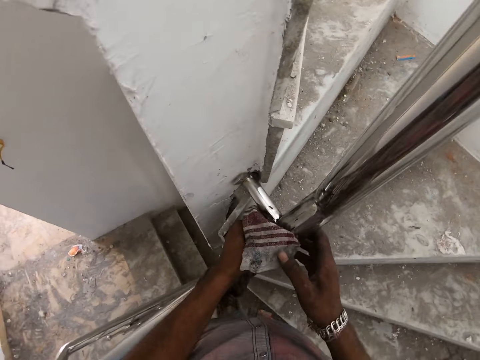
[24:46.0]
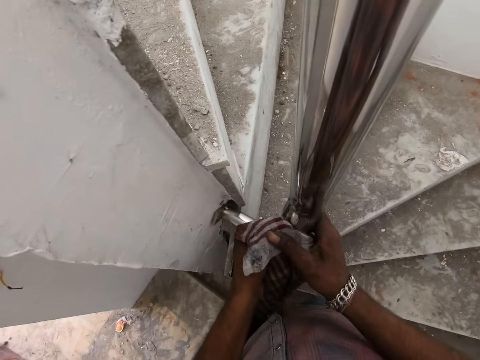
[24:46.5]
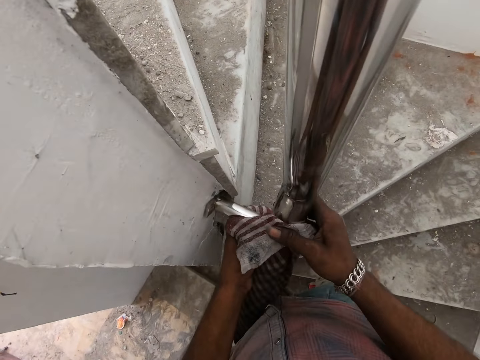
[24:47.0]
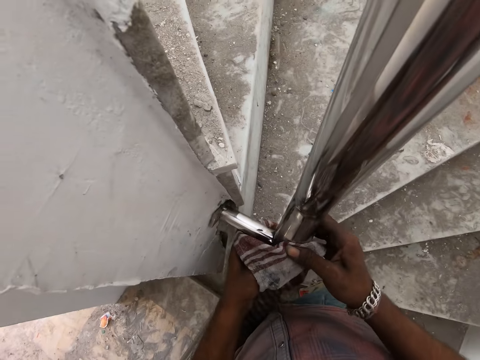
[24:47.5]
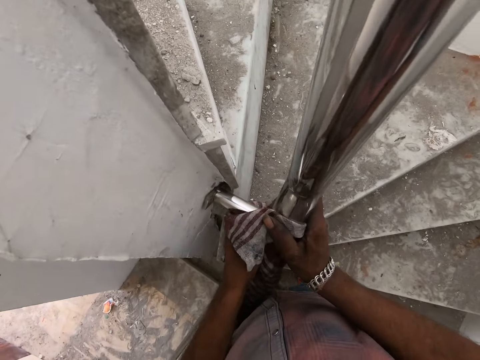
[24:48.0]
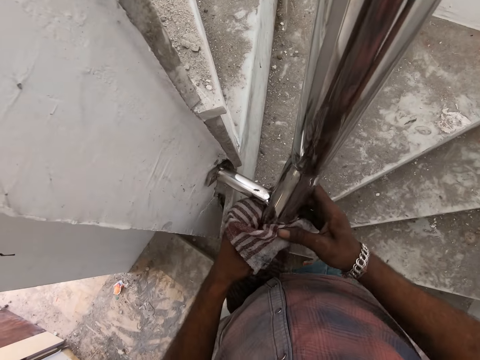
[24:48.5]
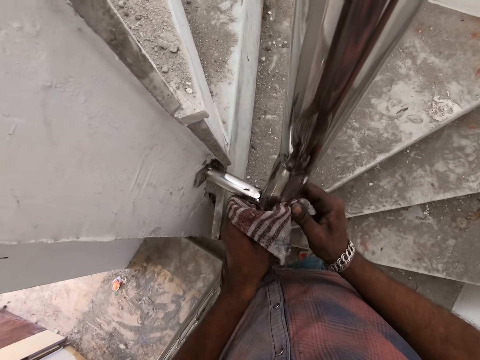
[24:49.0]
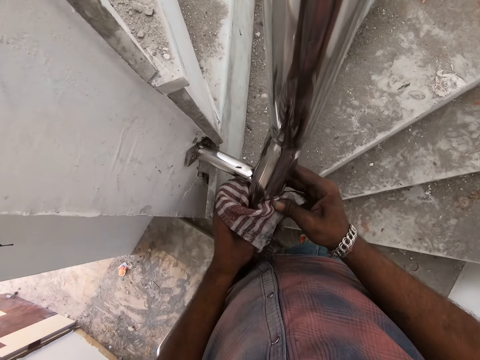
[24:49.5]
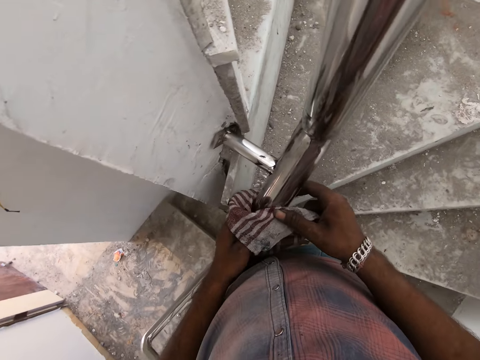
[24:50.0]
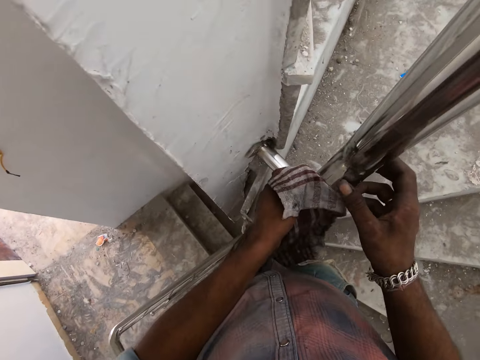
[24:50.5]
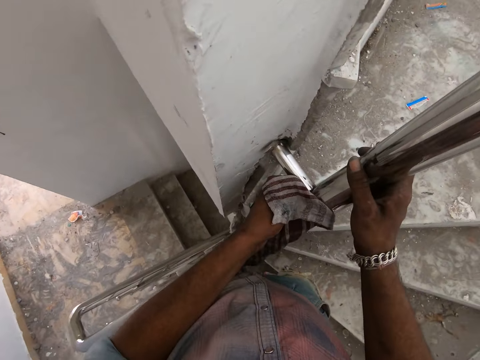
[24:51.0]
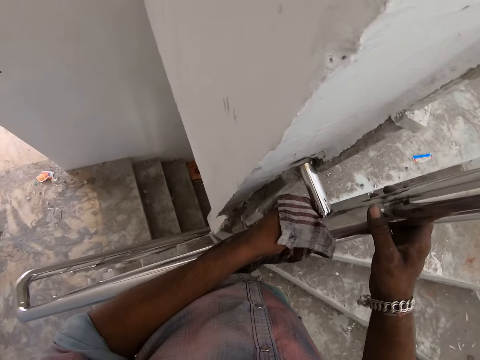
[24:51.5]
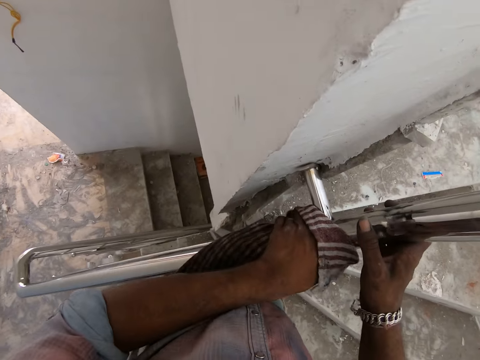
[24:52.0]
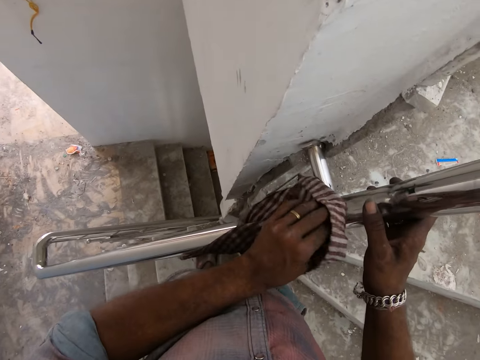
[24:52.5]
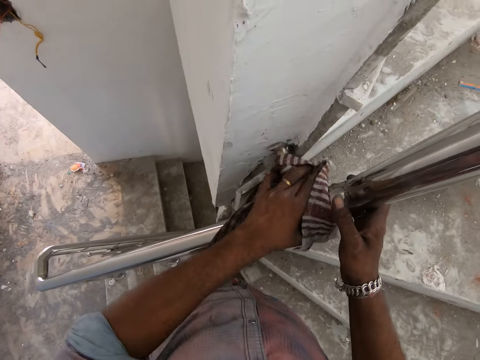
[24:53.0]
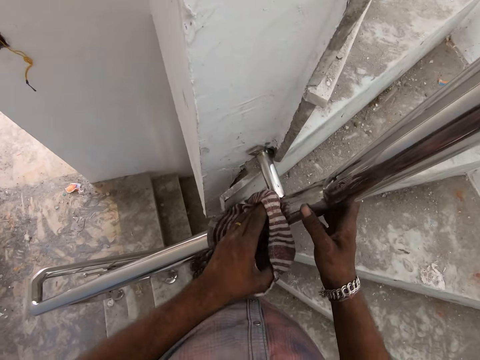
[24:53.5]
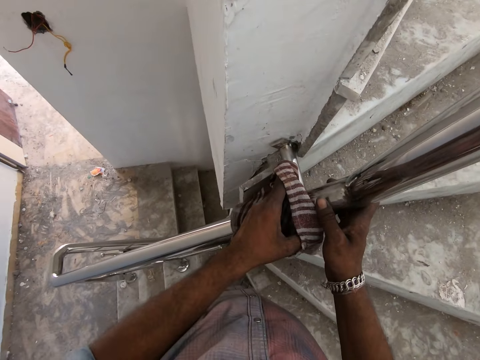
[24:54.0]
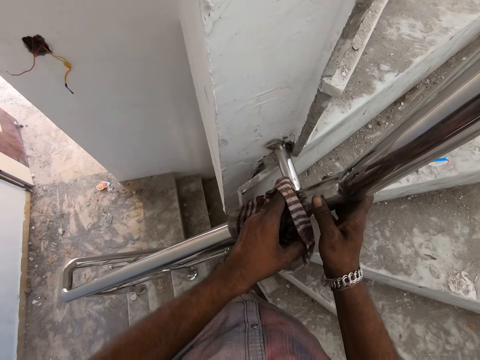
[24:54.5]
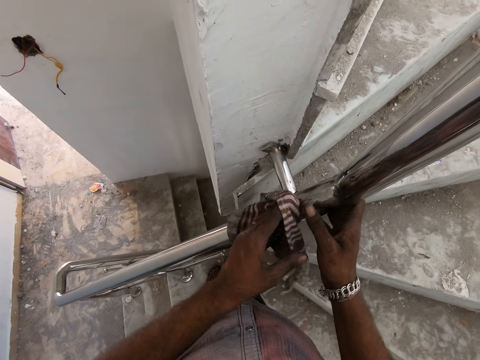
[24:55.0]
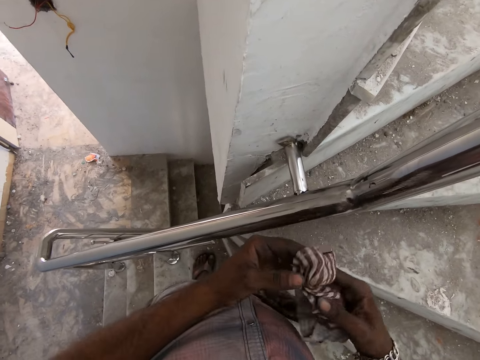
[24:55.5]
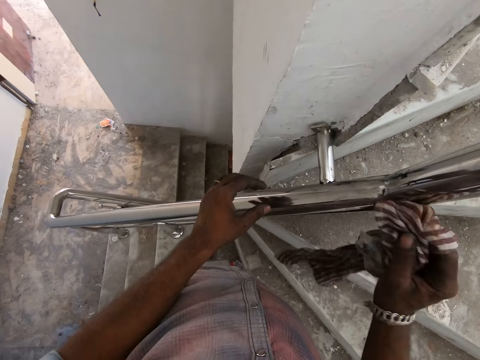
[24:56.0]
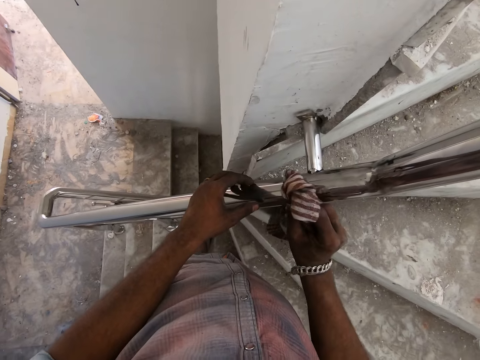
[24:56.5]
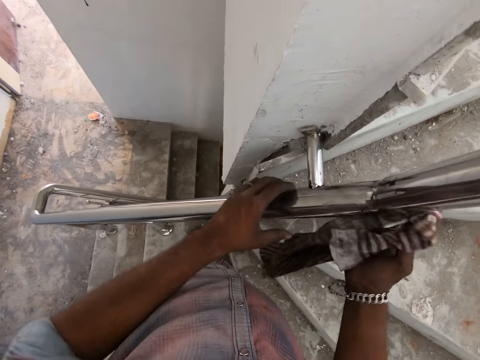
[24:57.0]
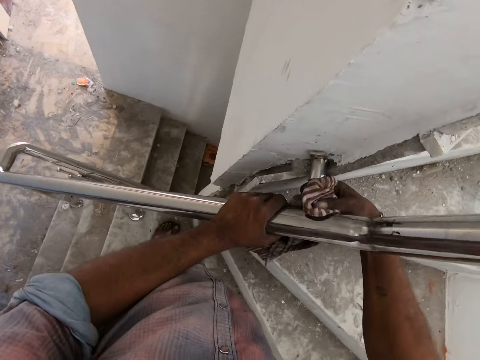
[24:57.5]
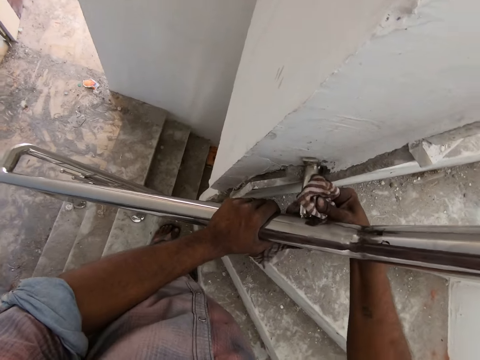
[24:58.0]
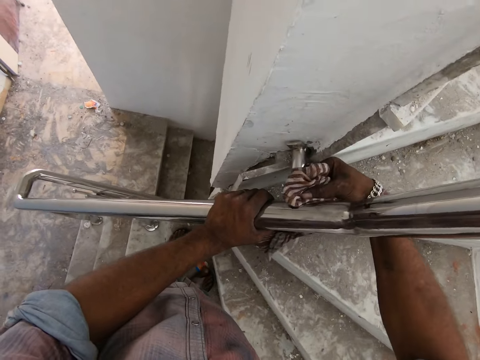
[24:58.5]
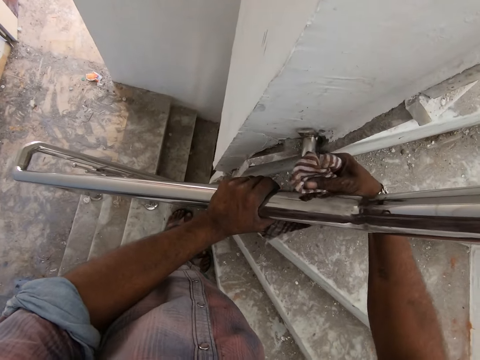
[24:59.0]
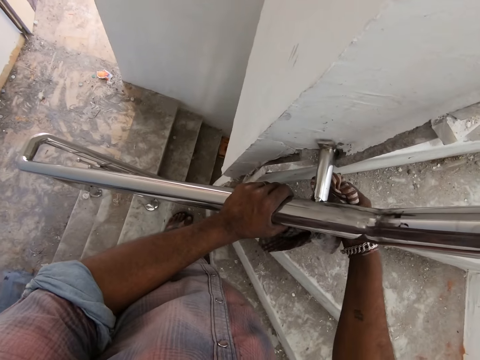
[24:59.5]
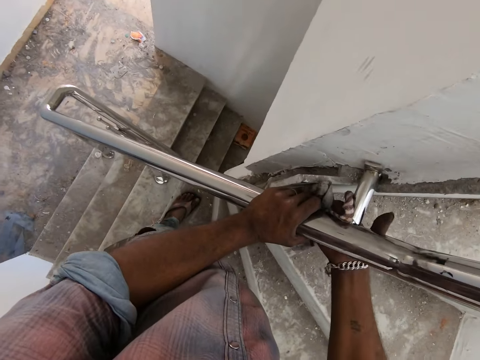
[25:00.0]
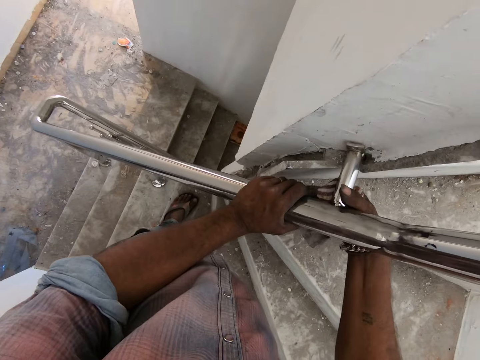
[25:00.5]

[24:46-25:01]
The camera wearer holds the stair railings with his right hand. He cleans the stair railings using both hands. He cleans the stair railings with a cloth and holds the stair railings with the right hand. He transfers the cloth from the left hand to the right hand. He cleans the stair railings with the cloth and holds the stair railings with the left hand.

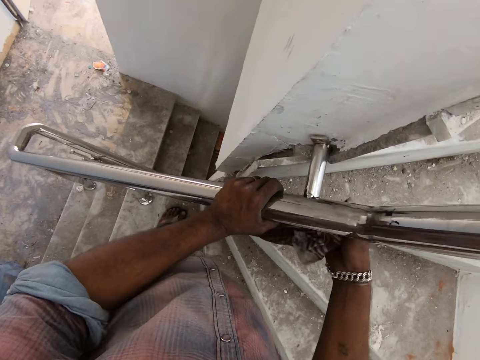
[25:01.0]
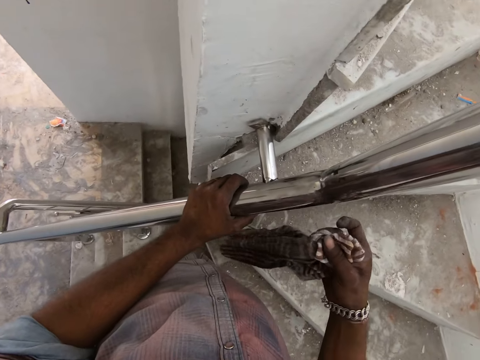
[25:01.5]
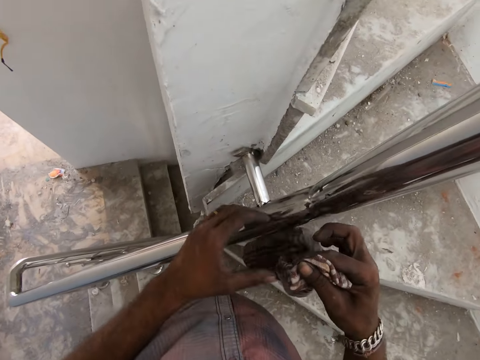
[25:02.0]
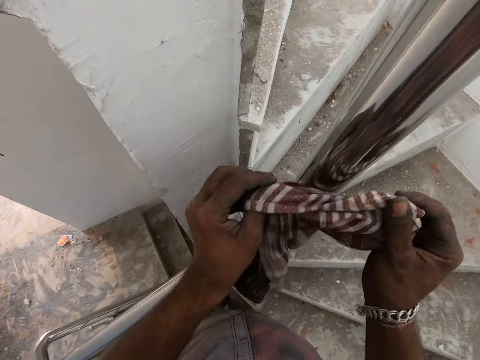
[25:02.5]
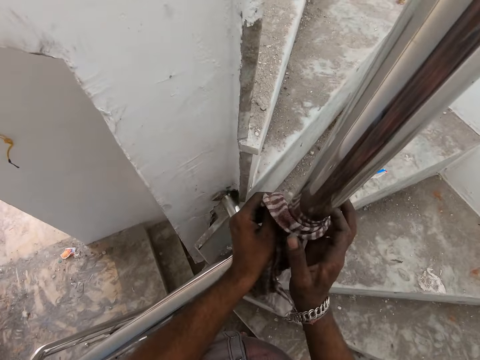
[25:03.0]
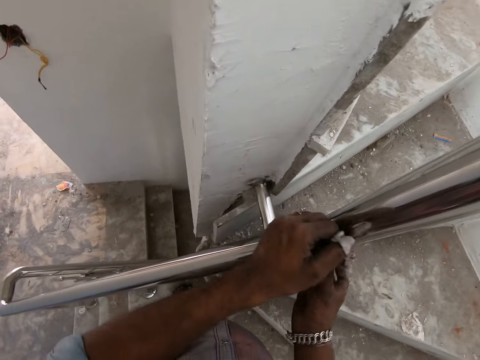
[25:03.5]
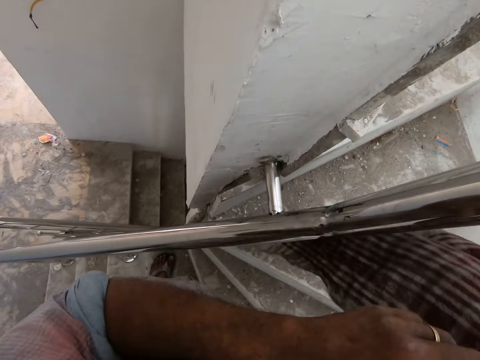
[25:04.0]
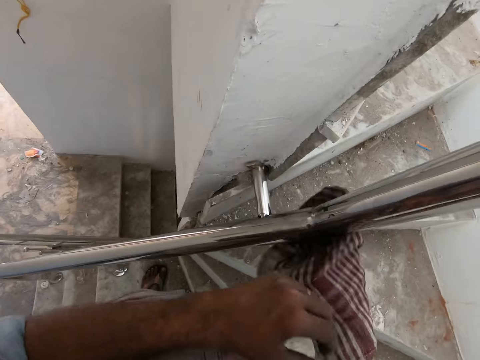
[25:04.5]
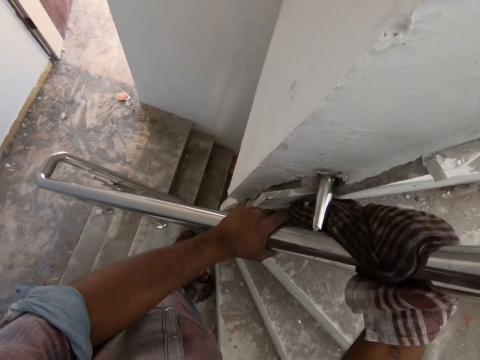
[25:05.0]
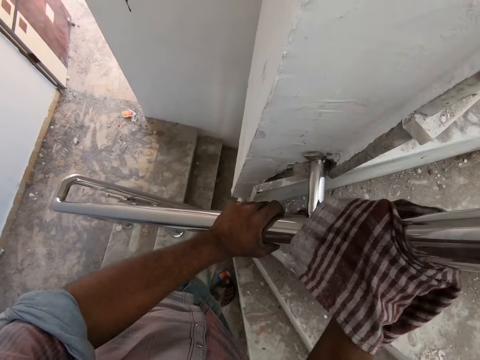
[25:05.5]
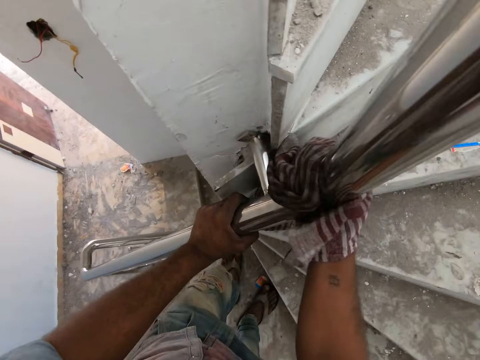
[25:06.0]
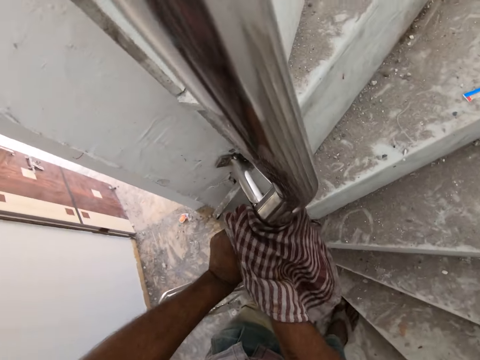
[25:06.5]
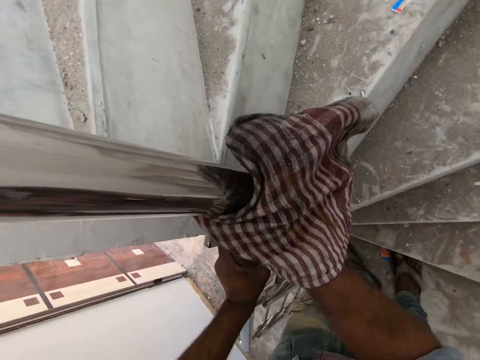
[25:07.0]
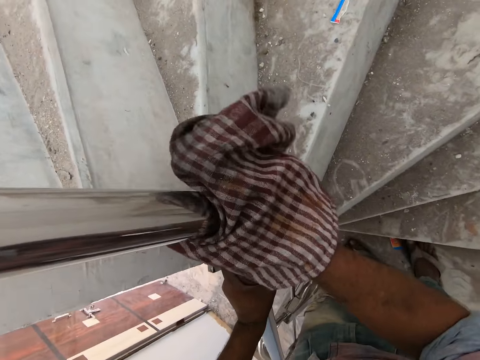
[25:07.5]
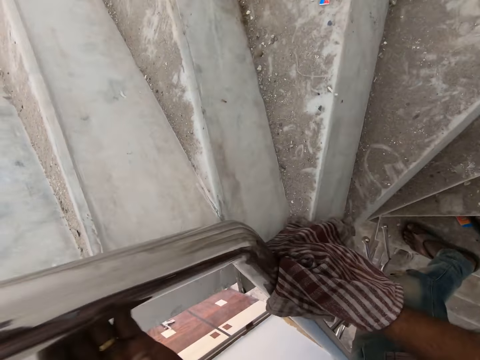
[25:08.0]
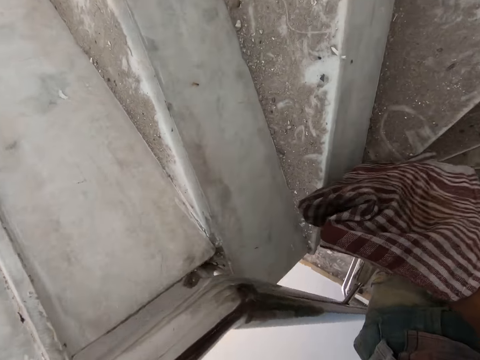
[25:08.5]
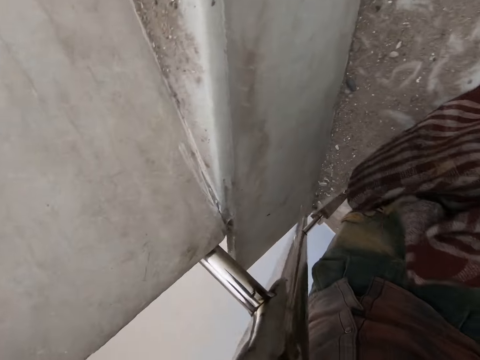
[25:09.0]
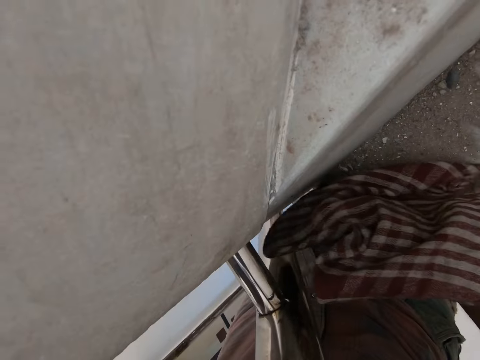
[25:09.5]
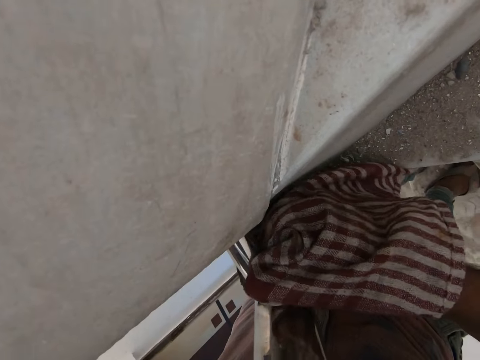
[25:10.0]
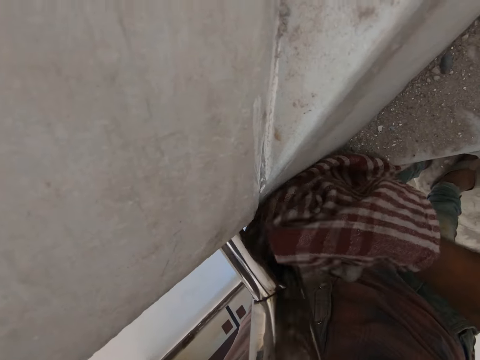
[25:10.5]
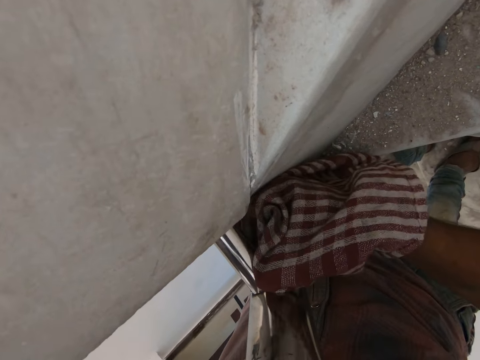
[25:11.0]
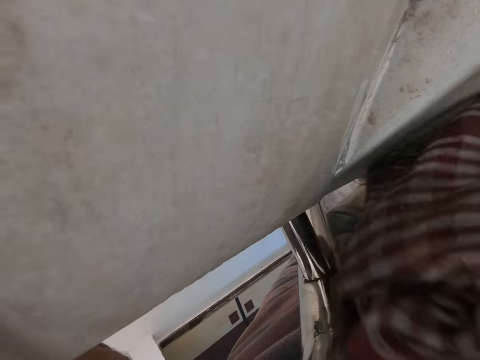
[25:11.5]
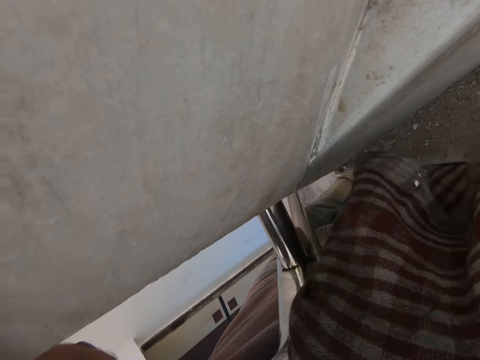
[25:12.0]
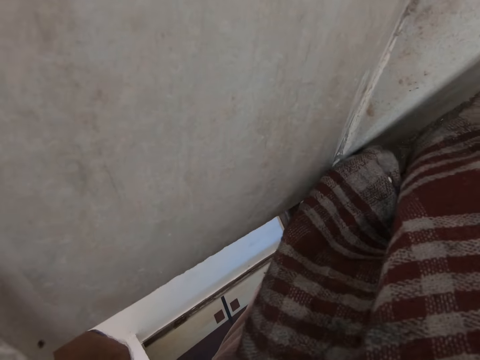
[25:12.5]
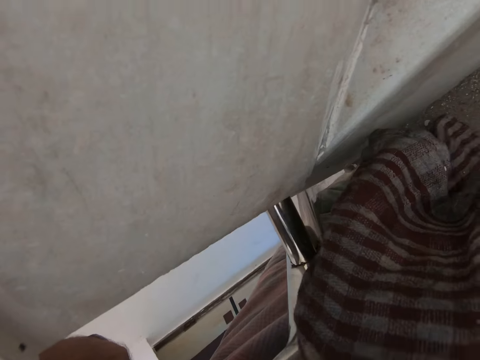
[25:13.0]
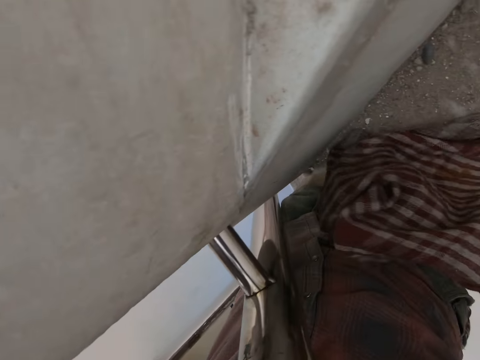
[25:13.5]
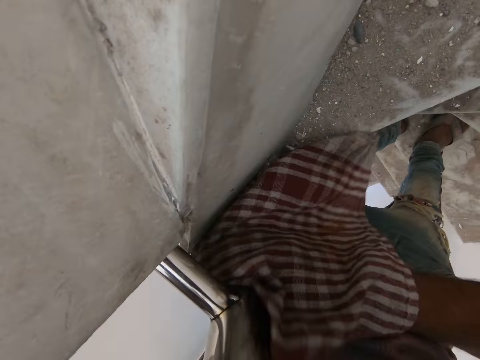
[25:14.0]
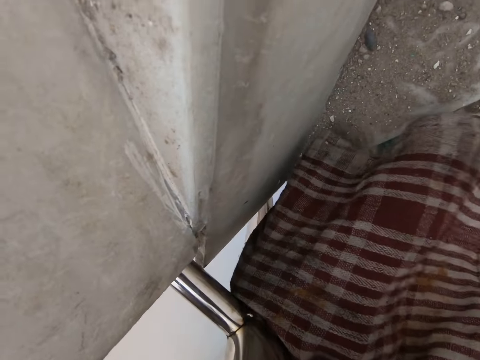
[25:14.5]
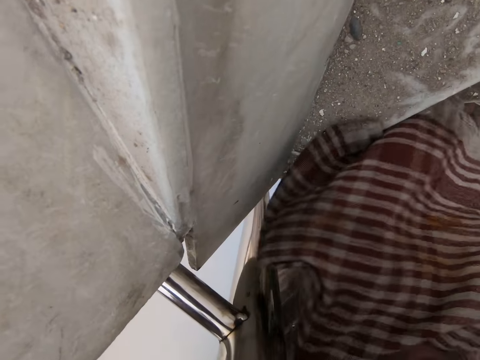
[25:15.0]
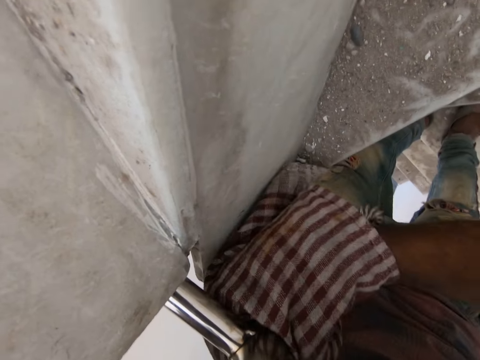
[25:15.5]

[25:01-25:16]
The camera wearer cleans the stair railings using both hands. They hold the stair railings with the left hand.
